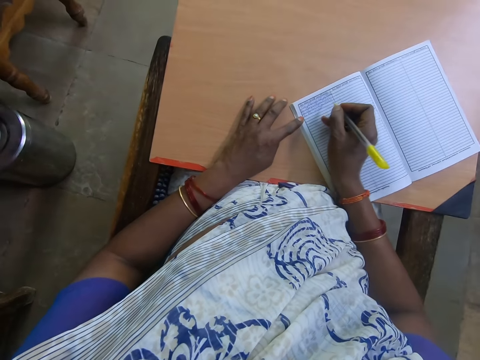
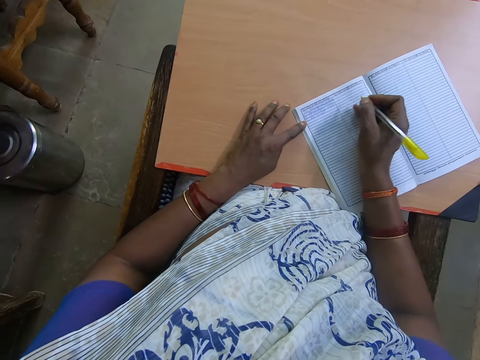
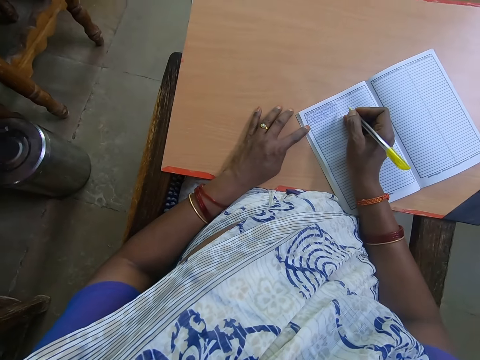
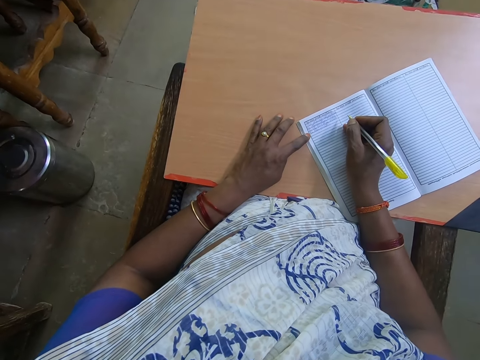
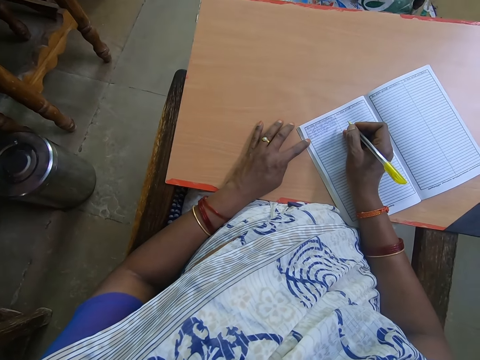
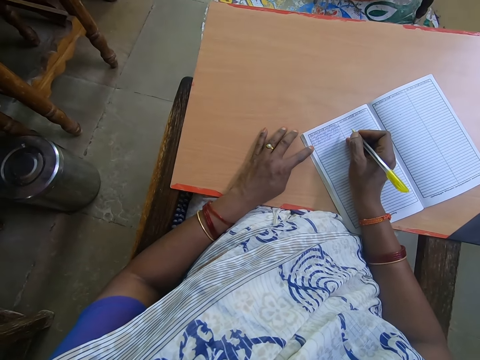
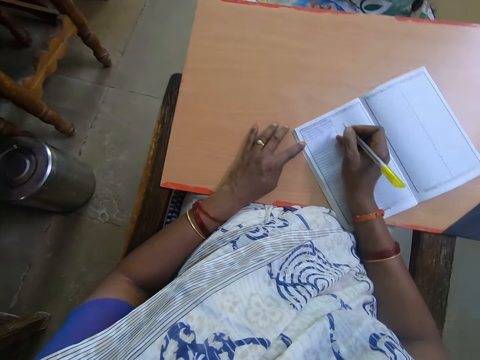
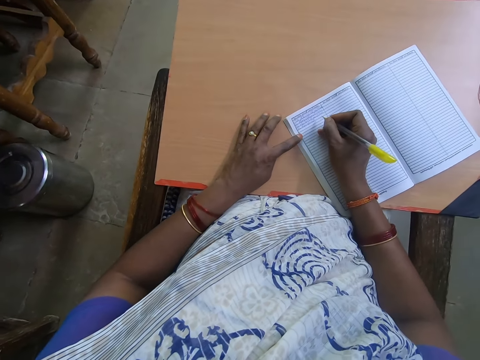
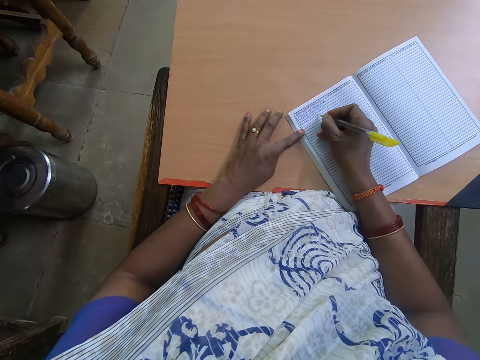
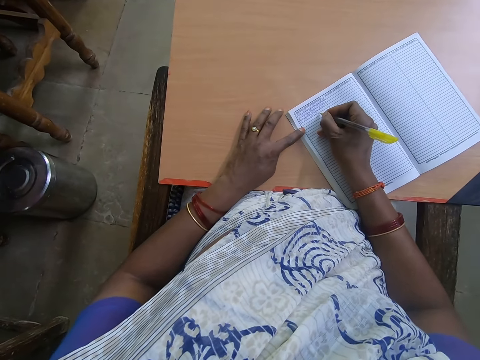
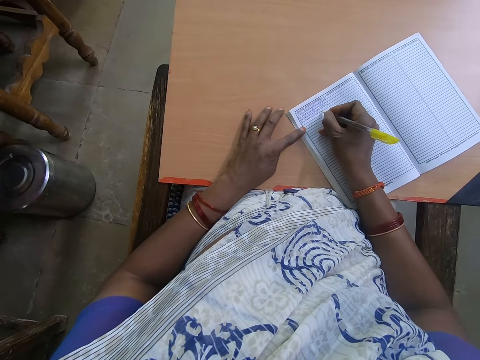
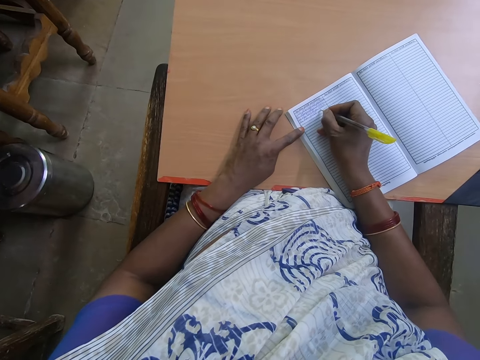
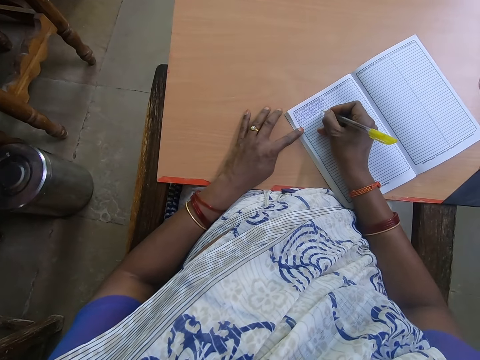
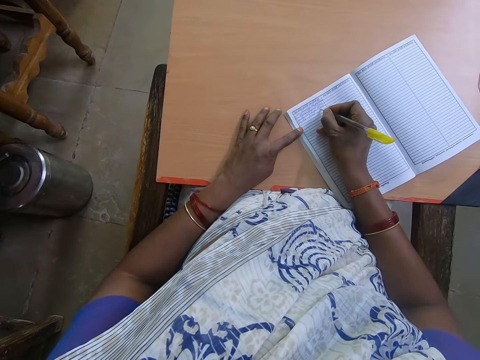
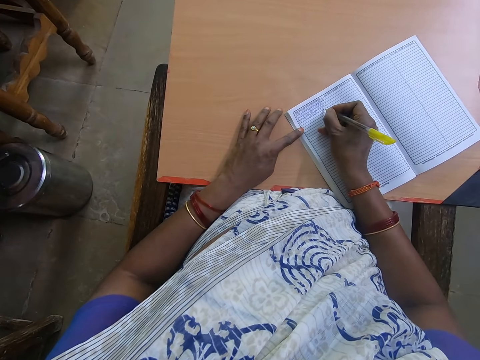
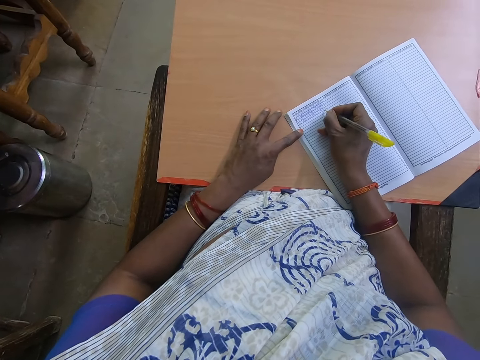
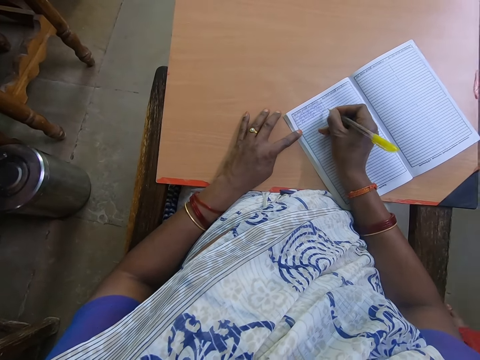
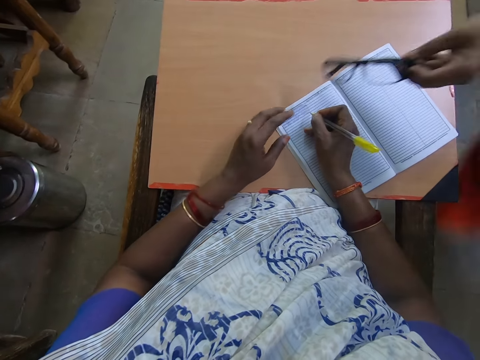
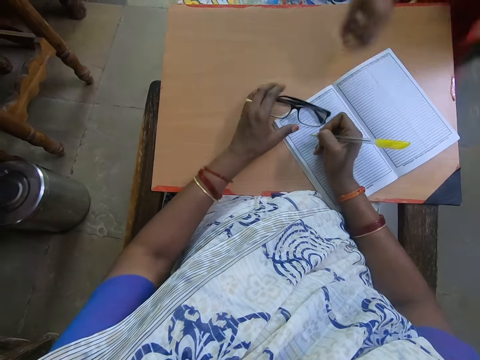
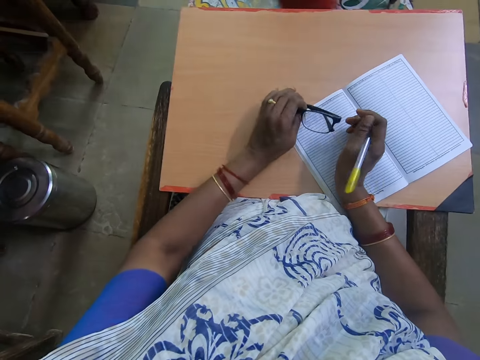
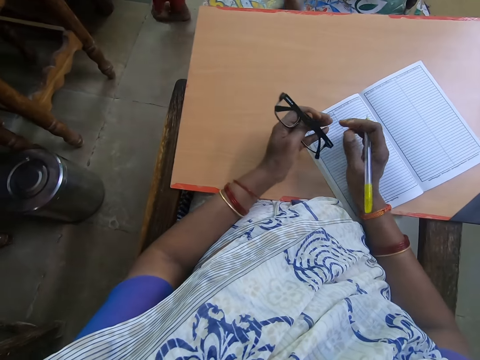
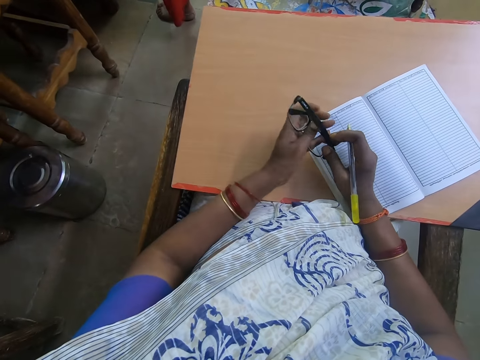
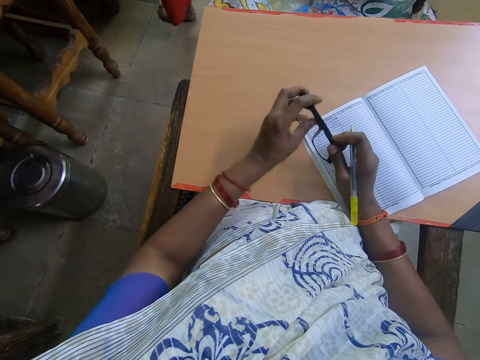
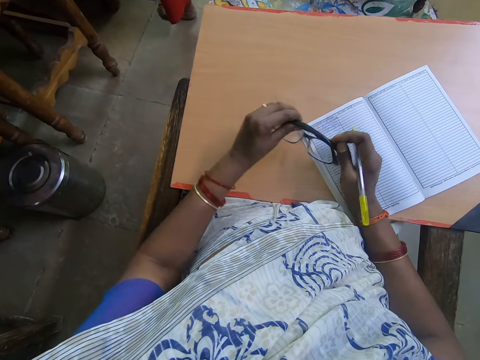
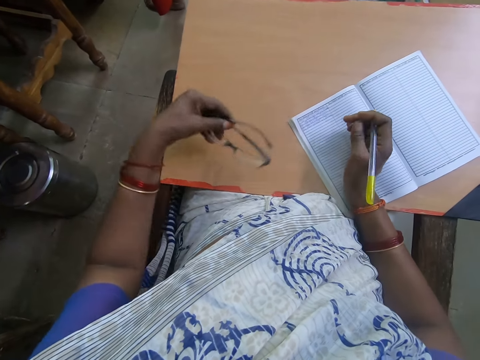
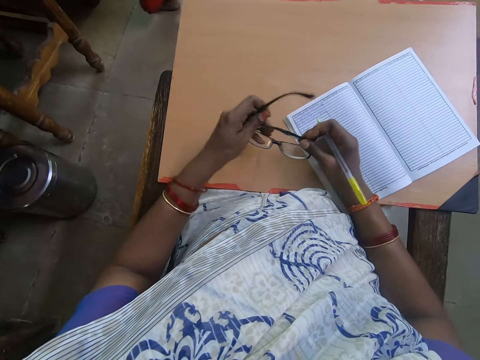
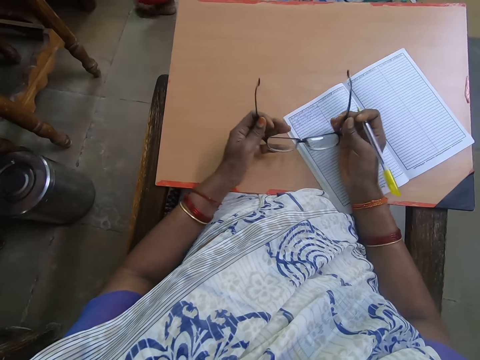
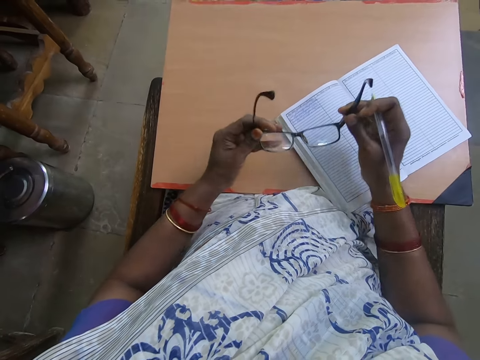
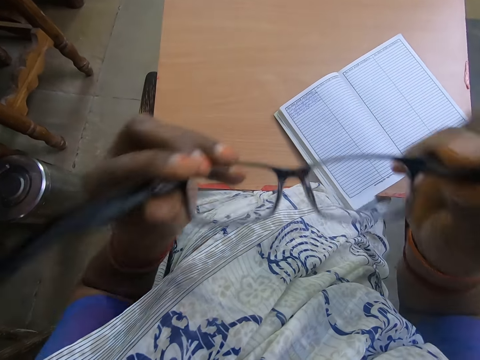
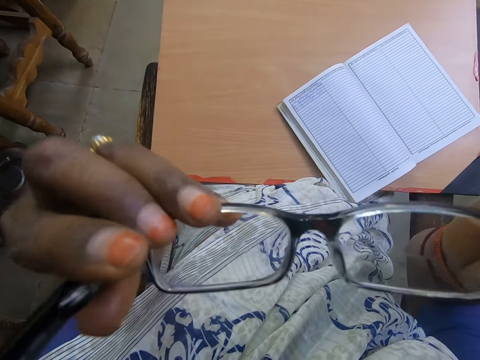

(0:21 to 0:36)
The camera wearer looks around. They write on the book. A person passes glasses to the camera wearer. The person drops the spectacles on the table. The camera wearer picks up the spectacles. They wear the glasses. They unfold the glasses.

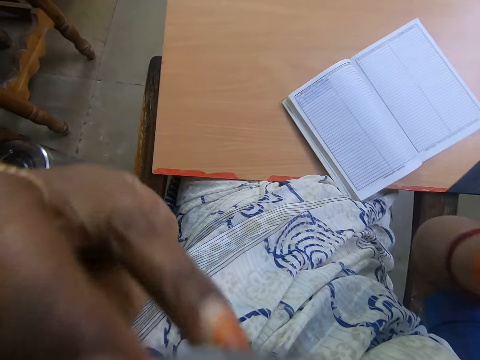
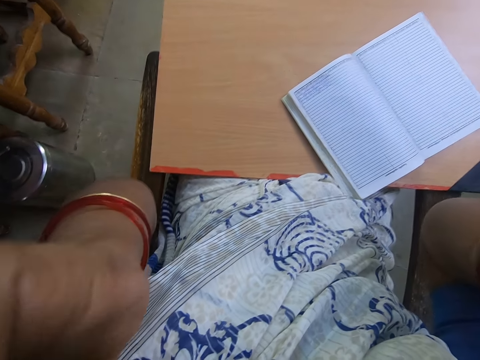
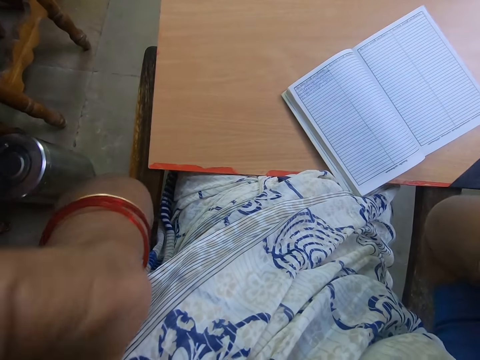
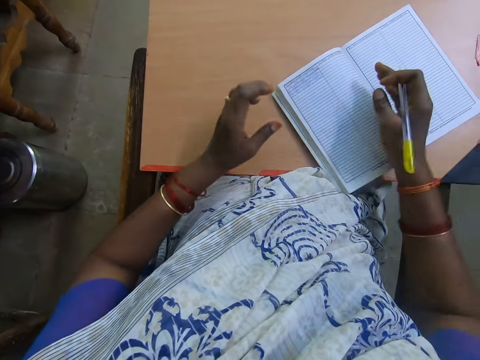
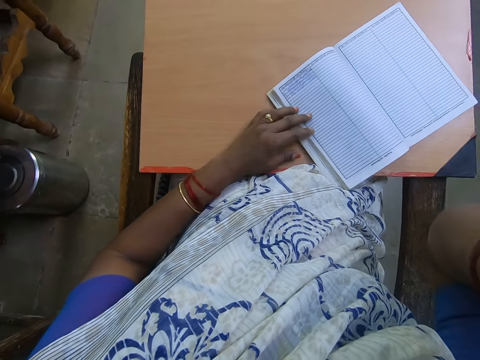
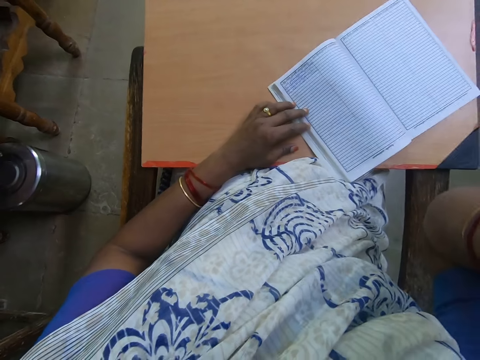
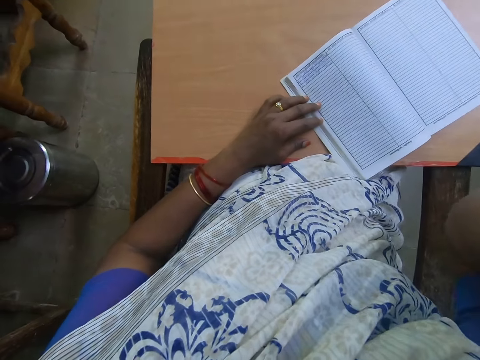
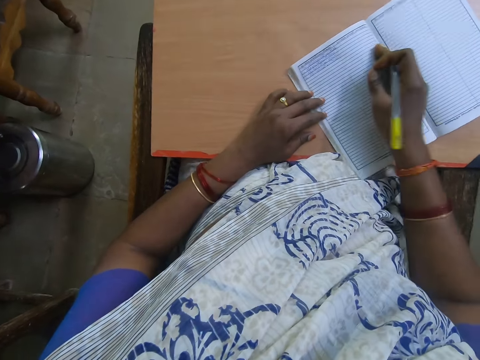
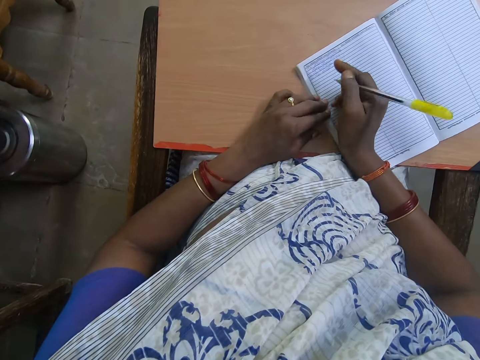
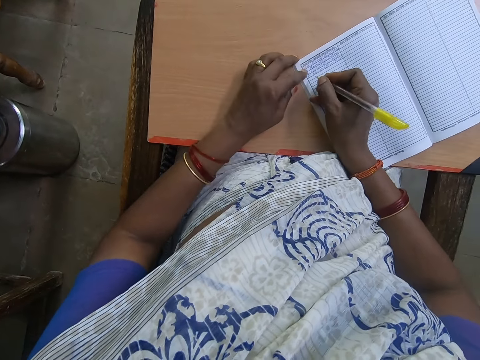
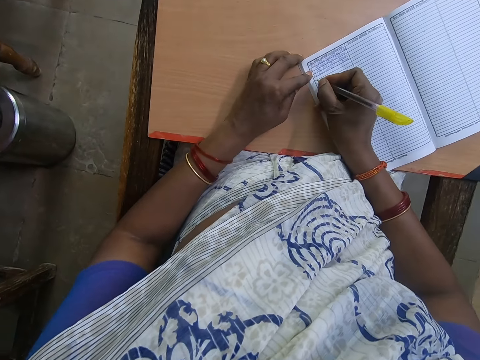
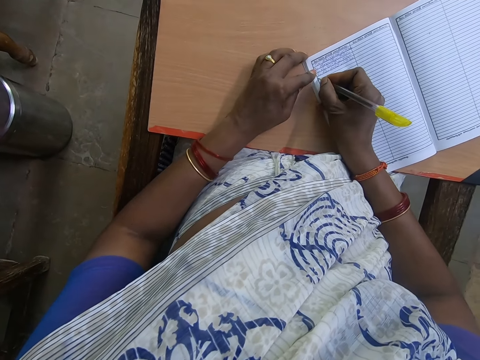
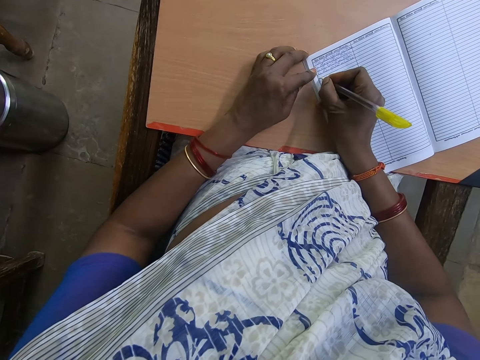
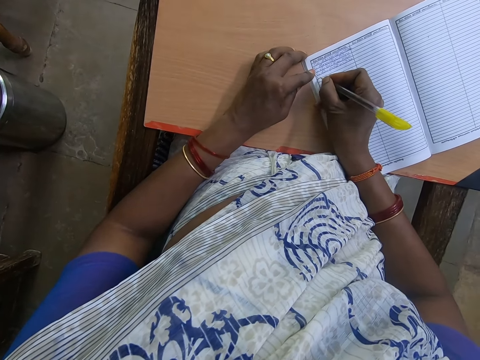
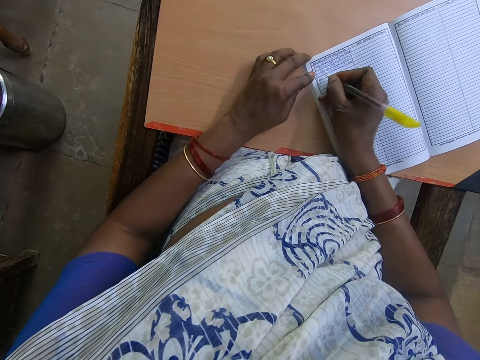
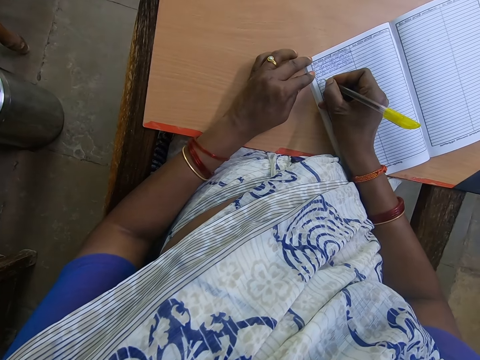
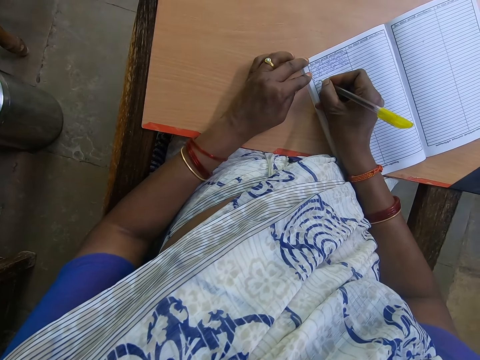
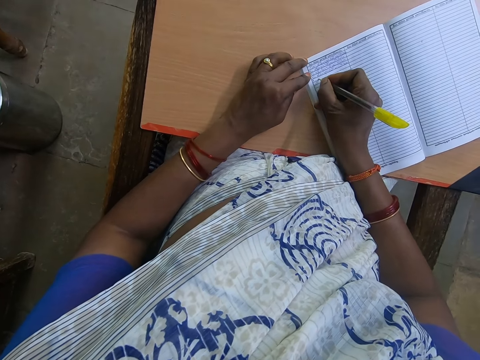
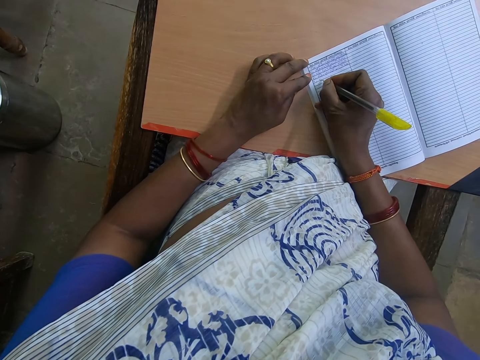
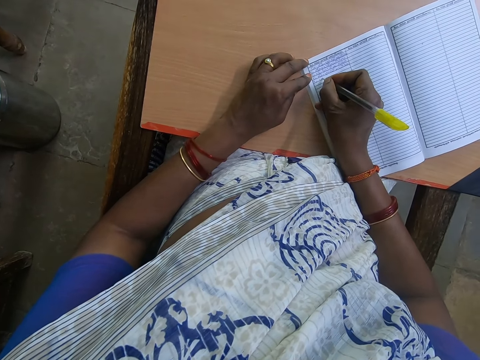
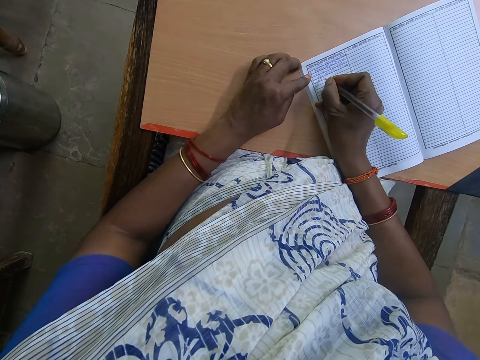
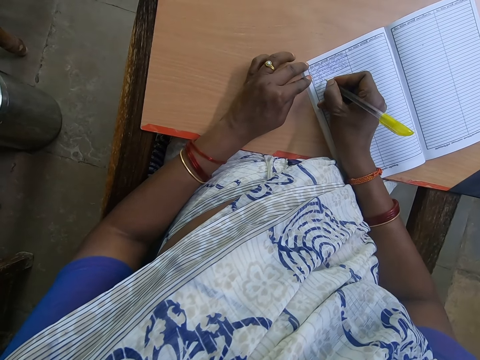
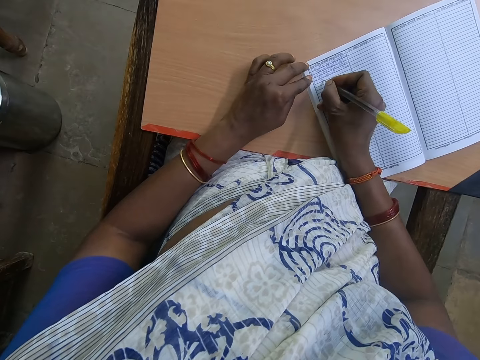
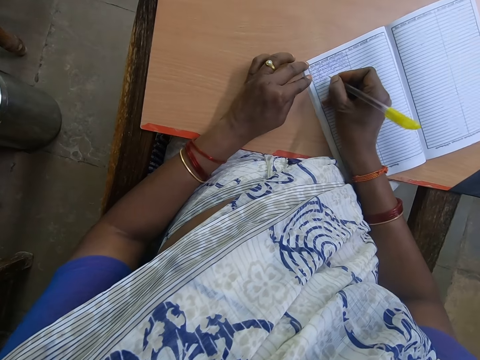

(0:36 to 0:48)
The camera wearer puts on the glasses. They write in a book.
